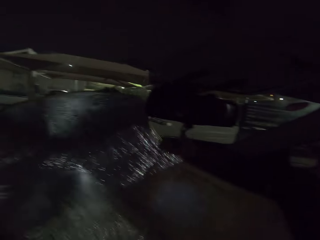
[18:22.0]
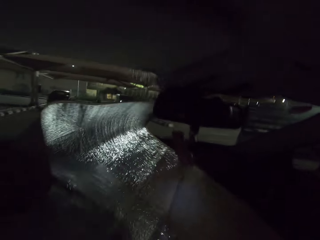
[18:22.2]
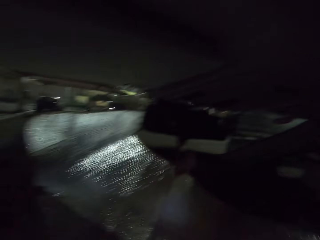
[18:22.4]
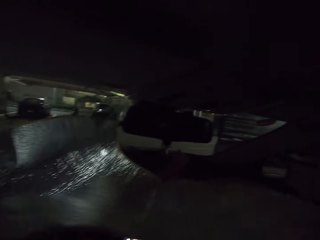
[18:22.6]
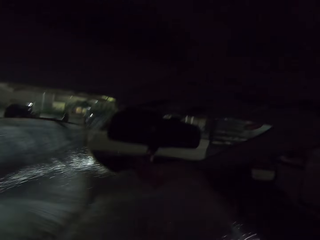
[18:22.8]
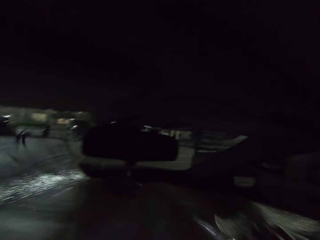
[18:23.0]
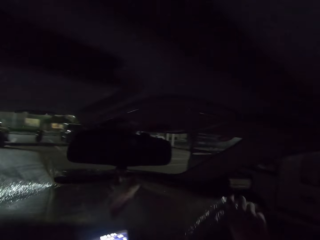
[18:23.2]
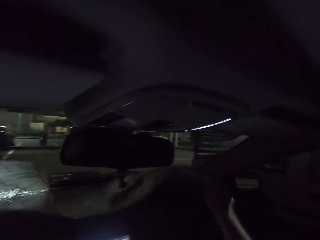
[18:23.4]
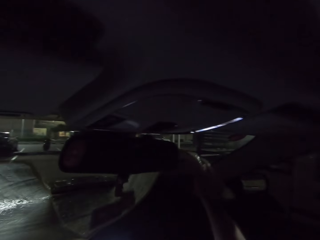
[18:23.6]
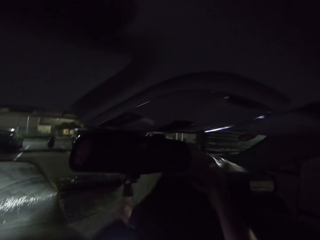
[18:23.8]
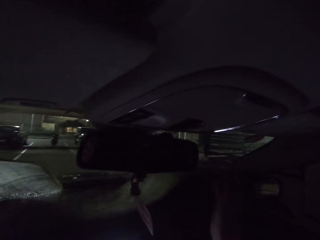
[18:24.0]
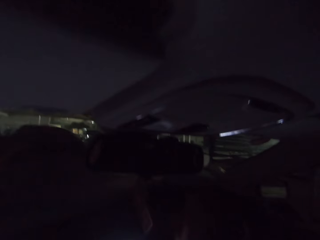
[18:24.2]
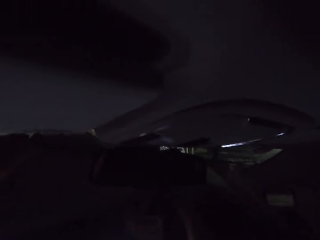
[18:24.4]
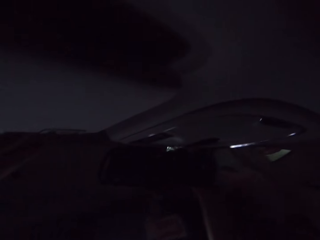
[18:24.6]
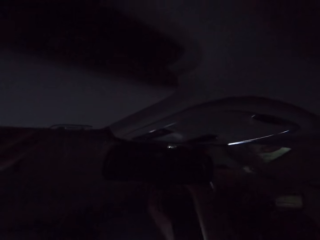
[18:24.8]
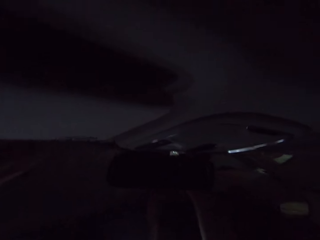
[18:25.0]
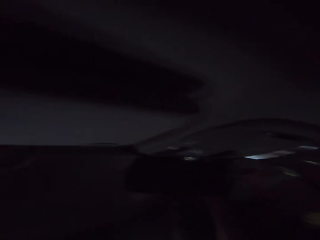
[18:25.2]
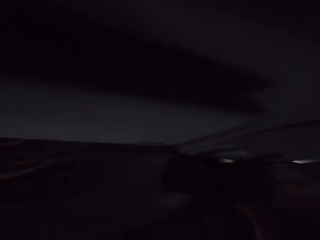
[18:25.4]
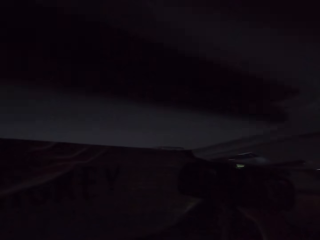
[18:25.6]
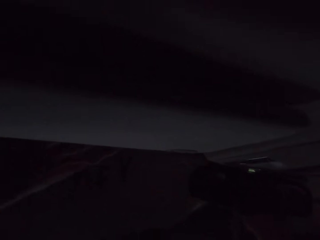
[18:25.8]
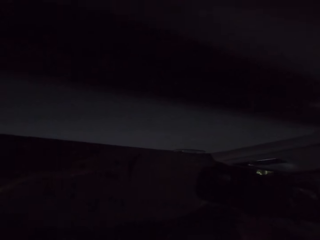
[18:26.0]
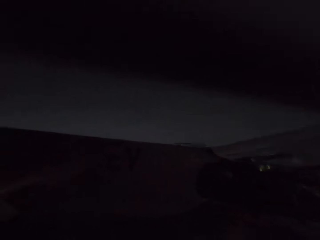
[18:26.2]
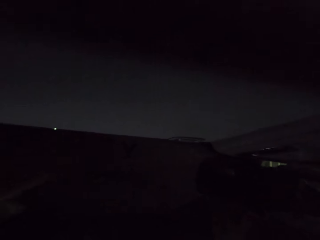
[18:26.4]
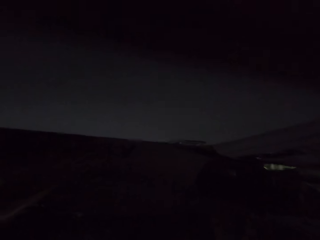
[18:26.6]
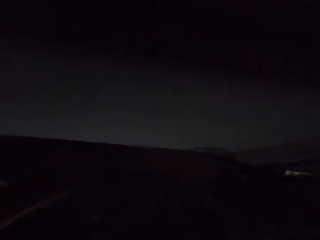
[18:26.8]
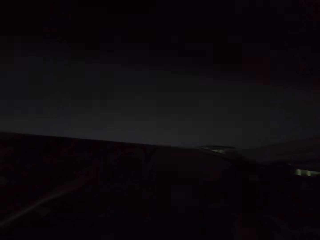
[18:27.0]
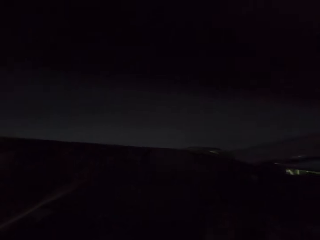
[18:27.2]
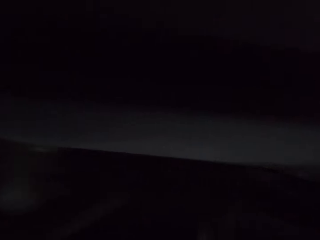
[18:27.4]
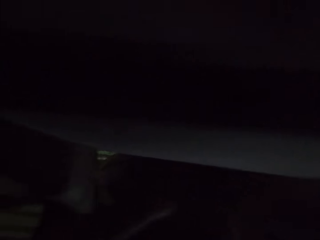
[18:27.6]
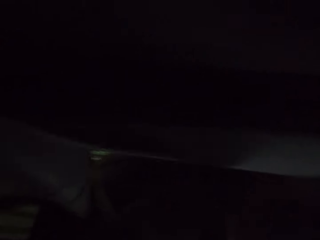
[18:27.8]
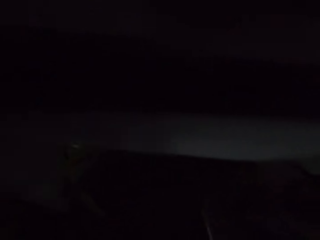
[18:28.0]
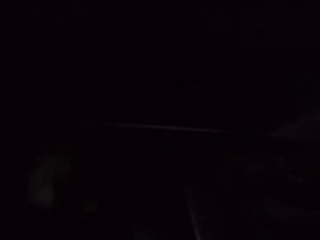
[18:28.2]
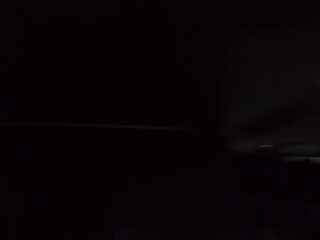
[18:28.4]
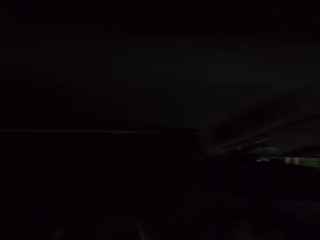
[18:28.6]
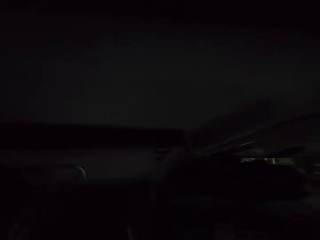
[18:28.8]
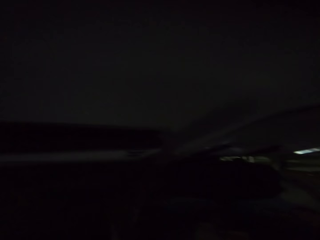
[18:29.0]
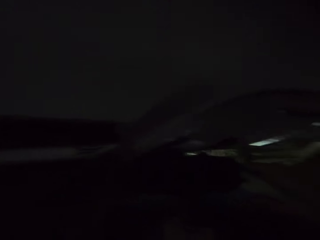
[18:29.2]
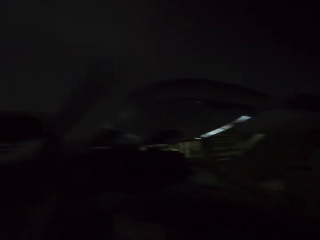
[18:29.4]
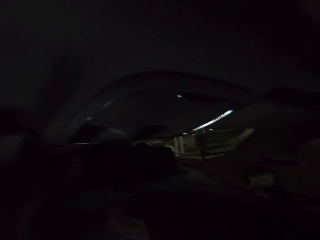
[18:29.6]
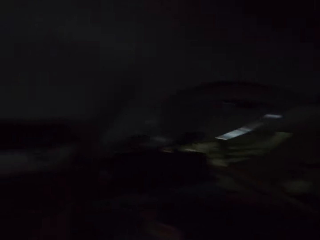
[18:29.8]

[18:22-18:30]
The camera wearer covers the windscreen with the windscreen cover.

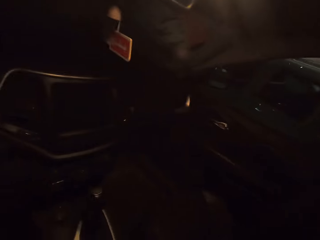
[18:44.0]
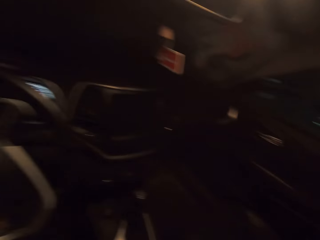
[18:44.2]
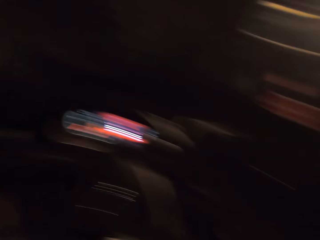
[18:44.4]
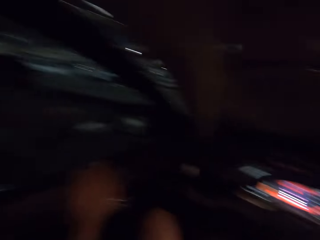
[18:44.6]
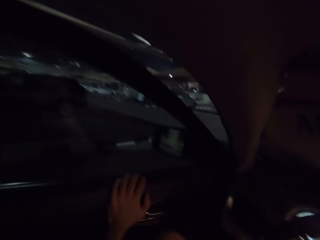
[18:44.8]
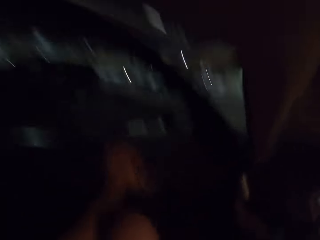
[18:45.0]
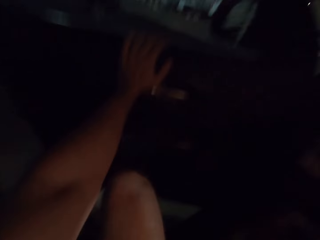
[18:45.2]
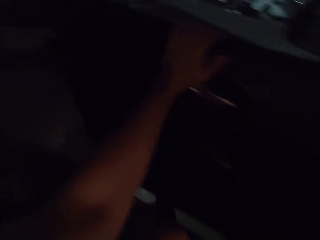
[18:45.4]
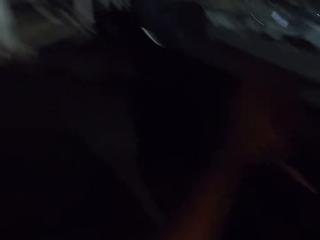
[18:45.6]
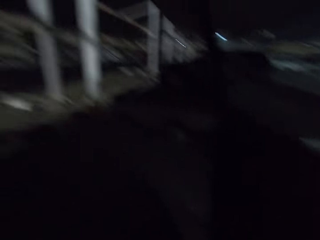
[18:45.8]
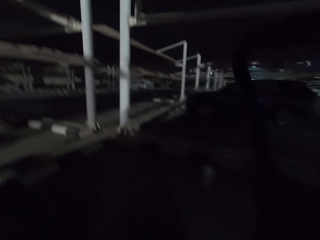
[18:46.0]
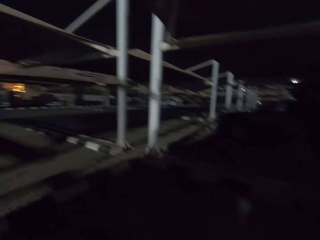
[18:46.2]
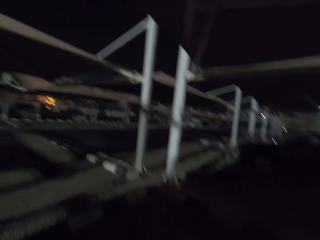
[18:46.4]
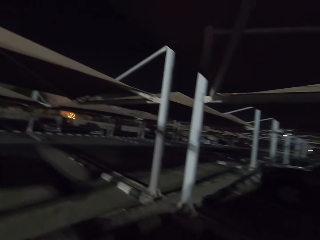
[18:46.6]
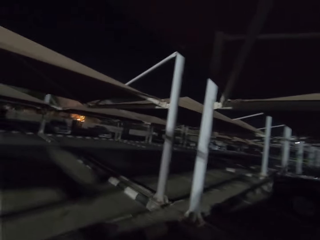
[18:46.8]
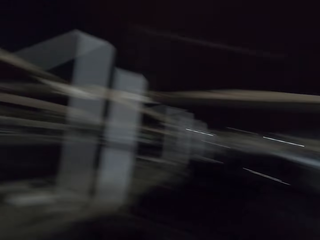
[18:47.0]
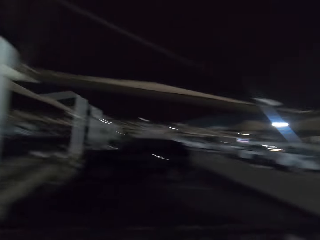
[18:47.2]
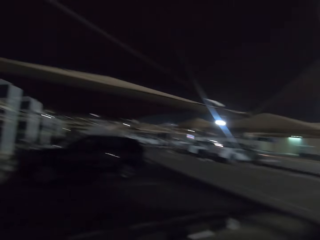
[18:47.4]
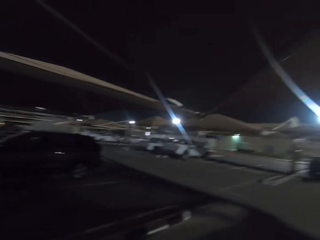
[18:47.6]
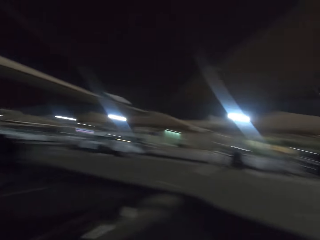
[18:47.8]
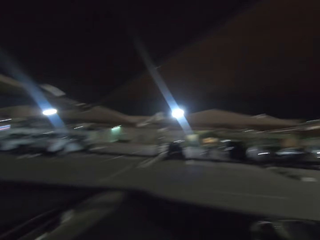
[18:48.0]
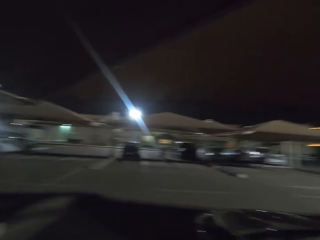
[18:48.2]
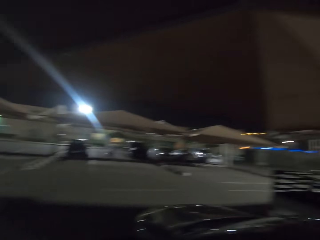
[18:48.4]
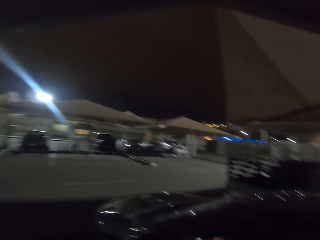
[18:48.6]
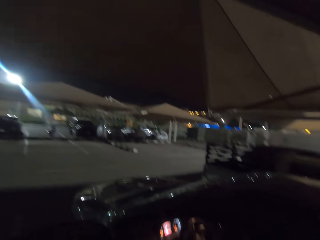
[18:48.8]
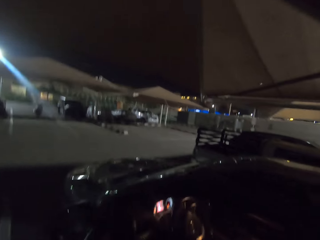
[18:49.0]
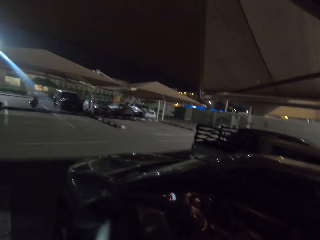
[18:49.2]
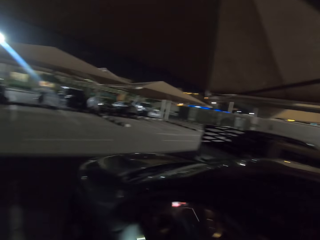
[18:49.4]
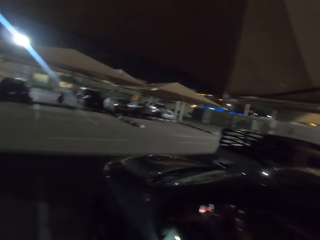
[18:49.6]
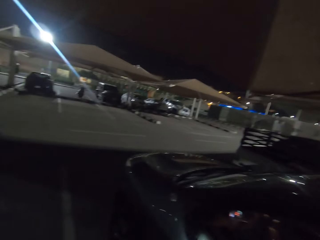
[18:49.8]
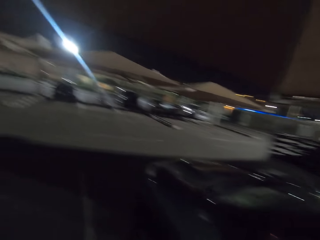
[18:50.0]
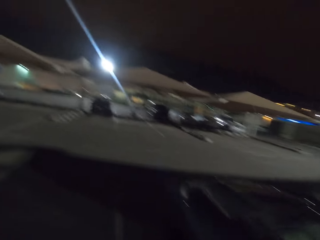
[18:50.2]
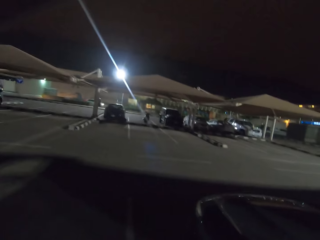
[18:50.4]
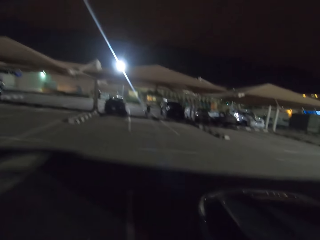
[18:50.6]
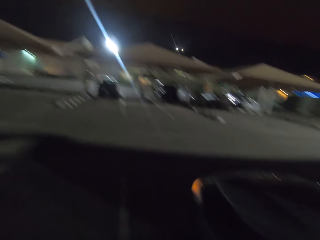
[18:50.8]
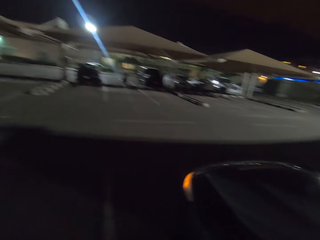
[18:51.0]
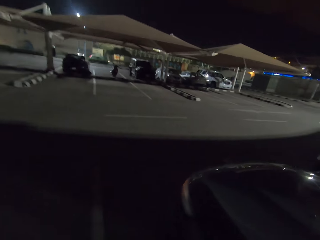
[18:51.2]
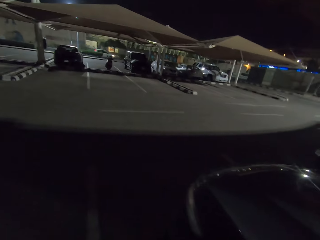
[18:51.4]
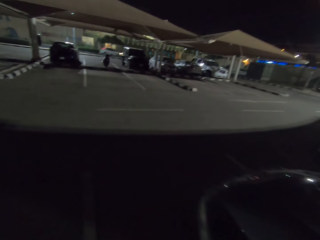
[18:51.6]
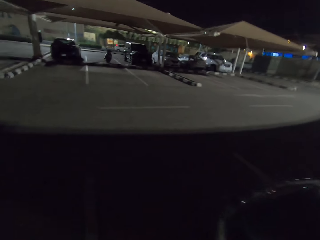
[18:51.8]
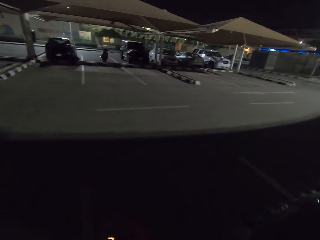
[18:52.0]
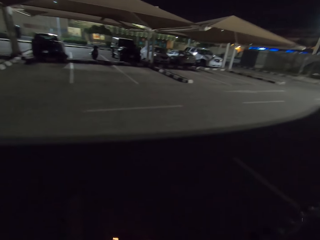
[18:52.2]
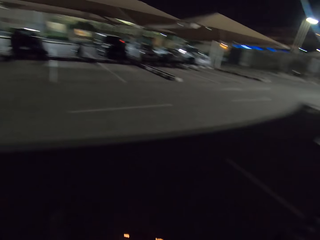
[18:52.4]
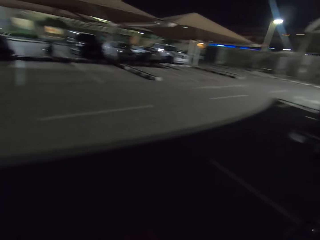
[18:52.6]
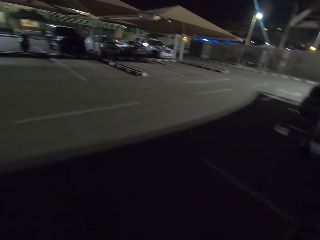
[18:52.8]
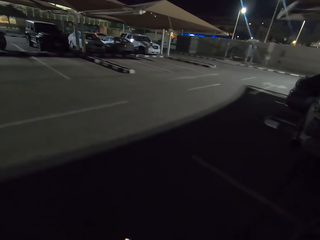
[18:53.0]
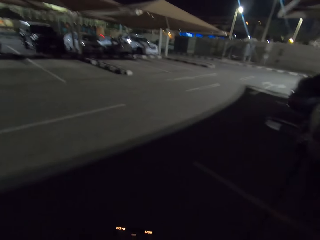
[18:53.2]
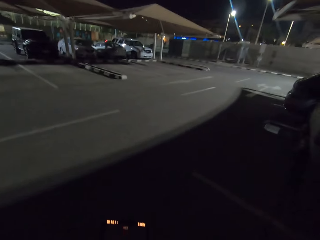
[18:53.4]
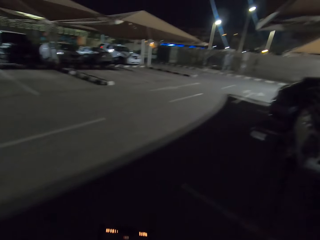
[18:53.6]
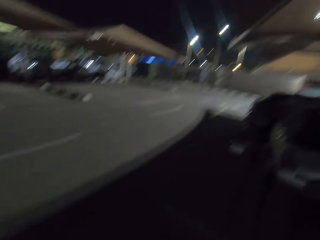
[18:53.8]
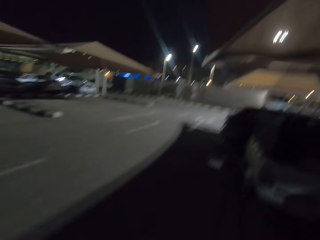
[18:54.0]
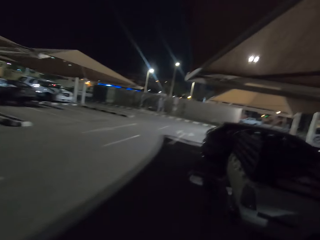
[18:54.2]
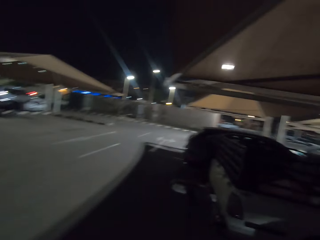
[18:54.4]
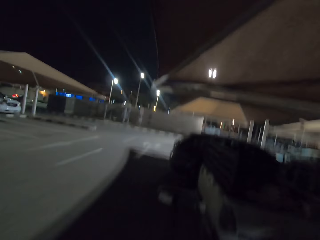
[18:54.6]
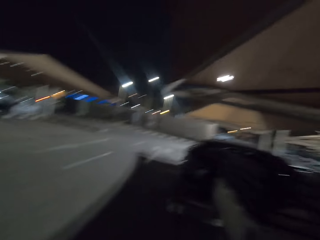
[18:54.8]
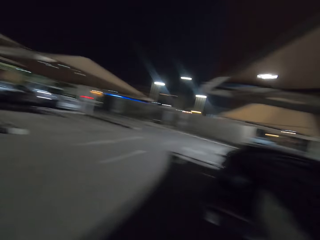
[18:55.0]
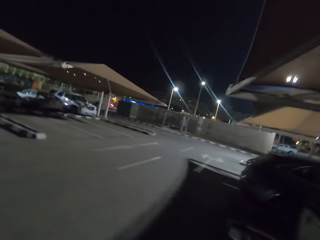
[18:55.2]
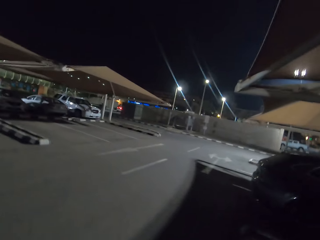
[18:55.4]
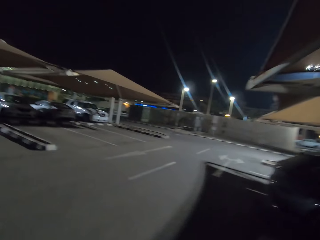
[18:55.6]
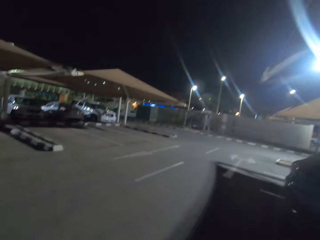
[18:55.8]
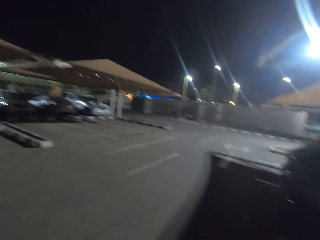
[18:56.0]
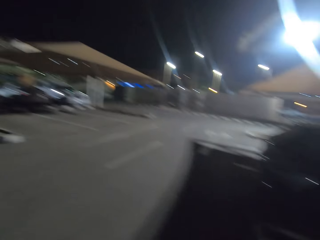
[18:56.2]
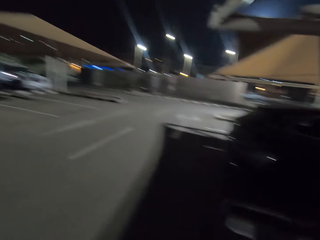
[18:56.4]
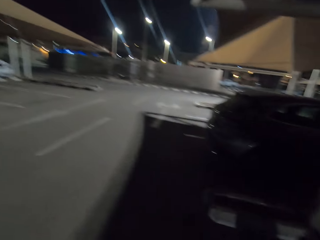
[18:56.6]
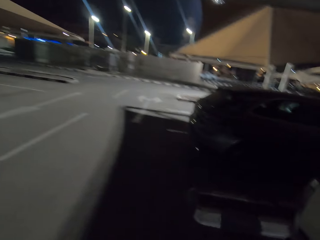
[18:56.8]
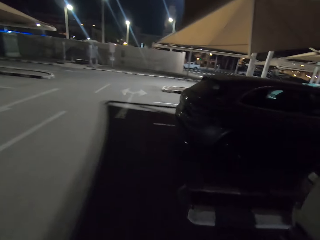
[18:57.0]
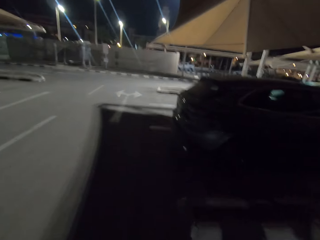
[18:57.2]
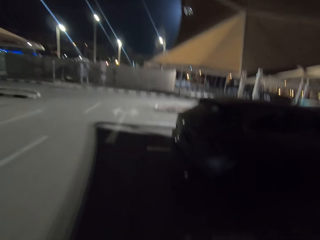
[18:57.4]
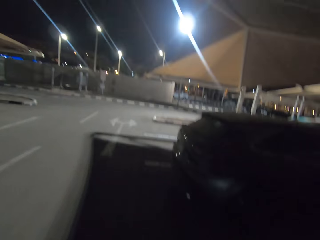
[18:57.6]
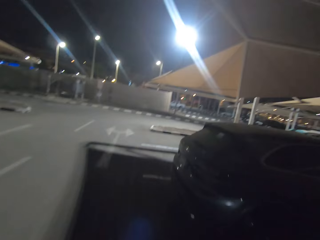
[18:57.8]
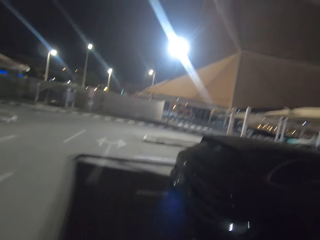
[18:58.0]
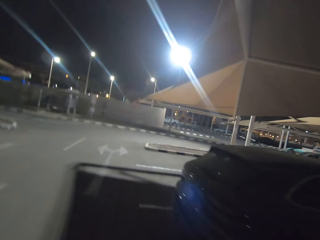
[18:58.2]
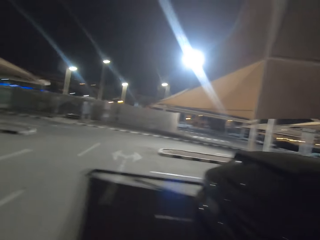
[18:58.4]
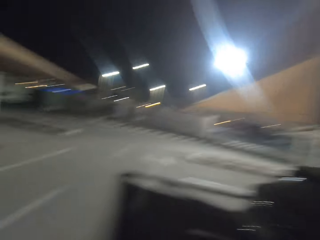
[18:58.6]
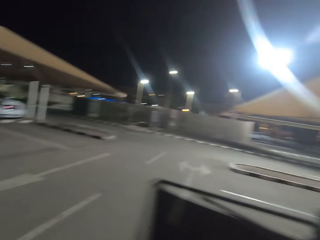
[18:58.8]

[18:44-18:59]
The camera wearer opens the car door. They step out of the car. They close the car door. They walk in the parking lot. They walk on the street.
